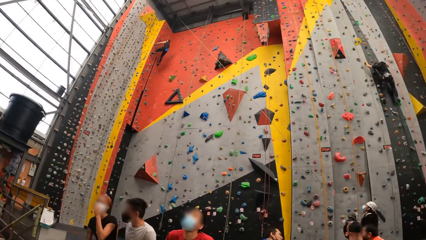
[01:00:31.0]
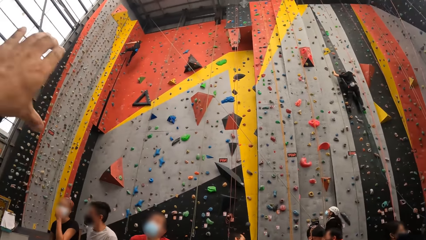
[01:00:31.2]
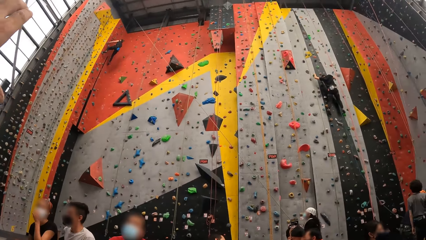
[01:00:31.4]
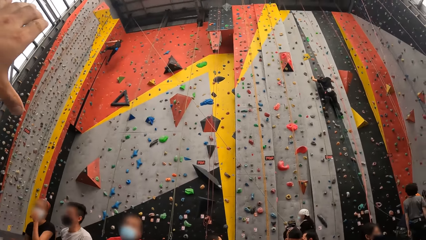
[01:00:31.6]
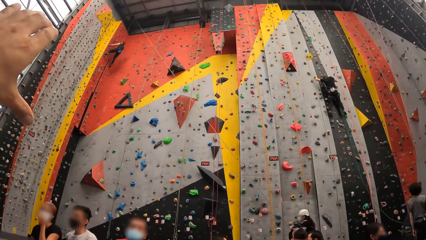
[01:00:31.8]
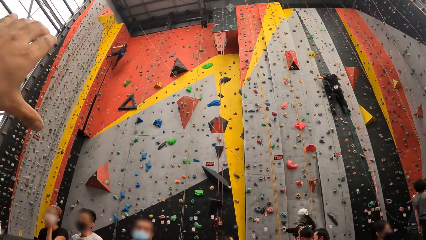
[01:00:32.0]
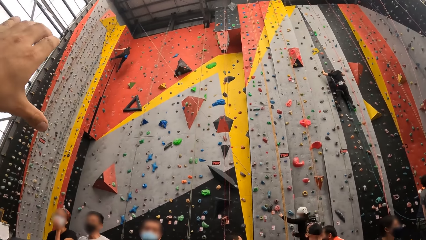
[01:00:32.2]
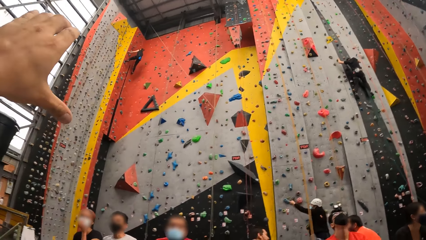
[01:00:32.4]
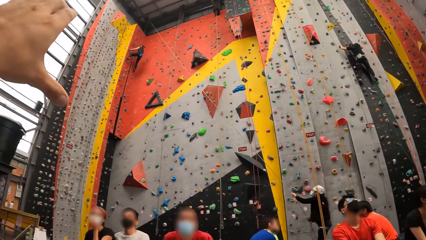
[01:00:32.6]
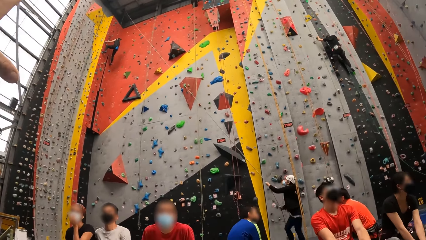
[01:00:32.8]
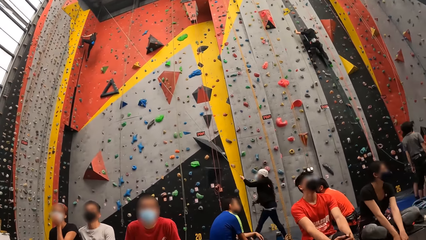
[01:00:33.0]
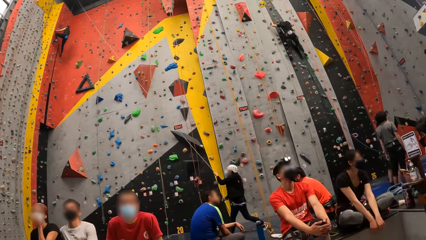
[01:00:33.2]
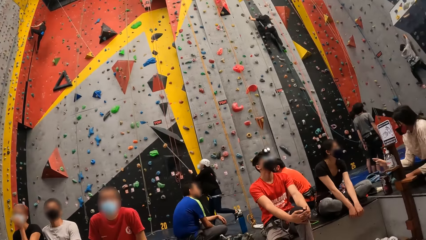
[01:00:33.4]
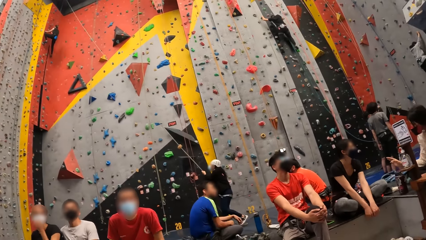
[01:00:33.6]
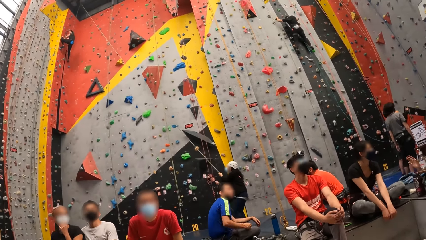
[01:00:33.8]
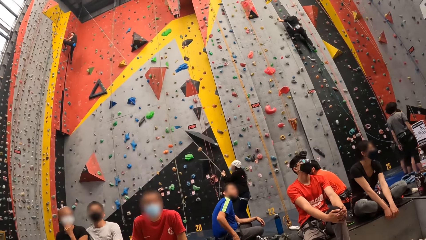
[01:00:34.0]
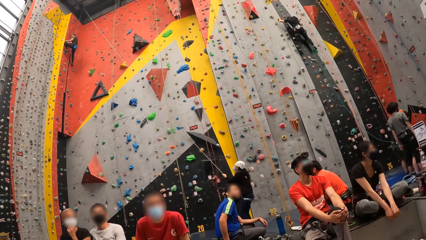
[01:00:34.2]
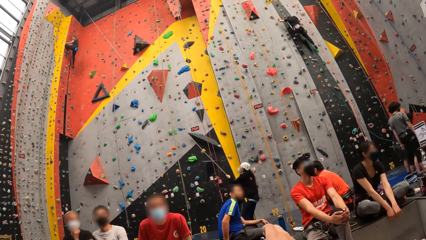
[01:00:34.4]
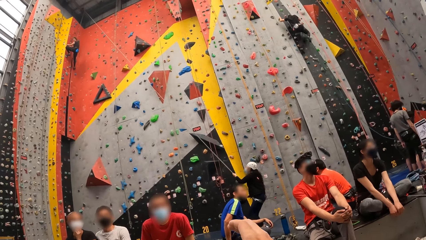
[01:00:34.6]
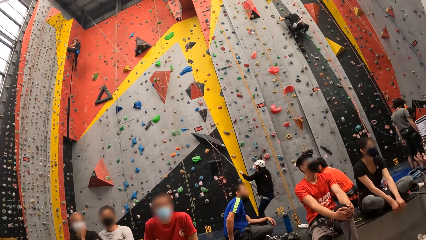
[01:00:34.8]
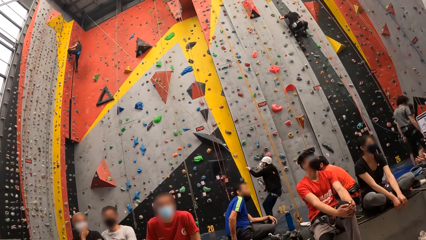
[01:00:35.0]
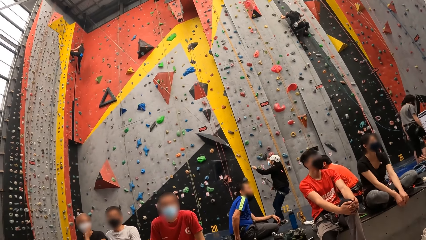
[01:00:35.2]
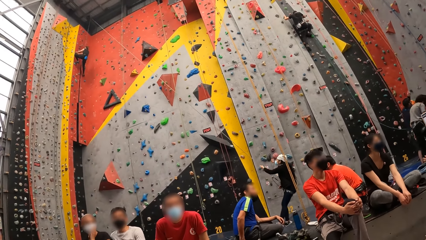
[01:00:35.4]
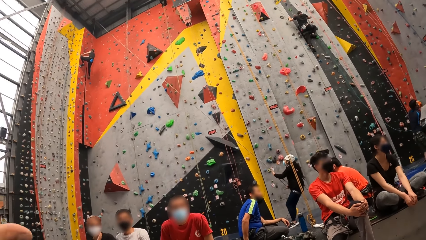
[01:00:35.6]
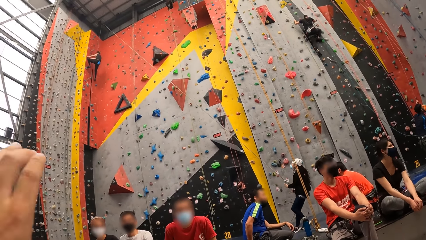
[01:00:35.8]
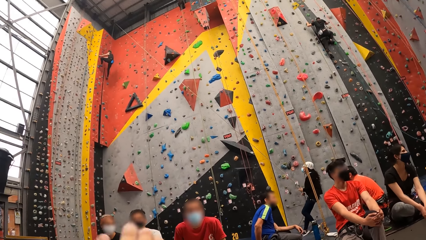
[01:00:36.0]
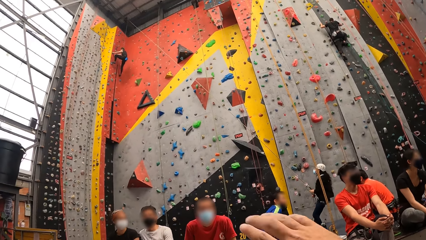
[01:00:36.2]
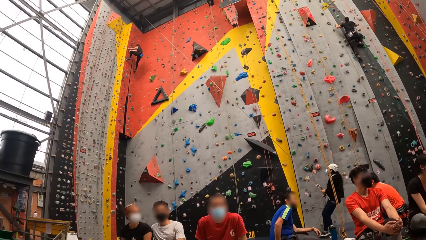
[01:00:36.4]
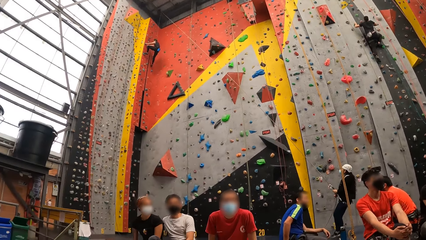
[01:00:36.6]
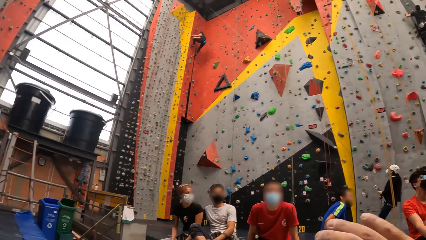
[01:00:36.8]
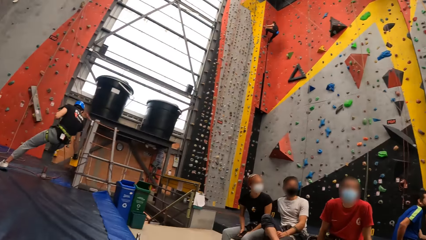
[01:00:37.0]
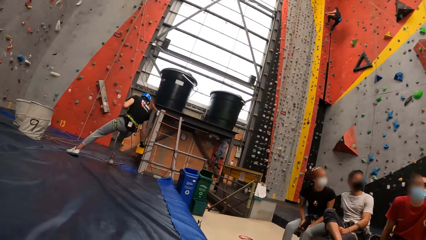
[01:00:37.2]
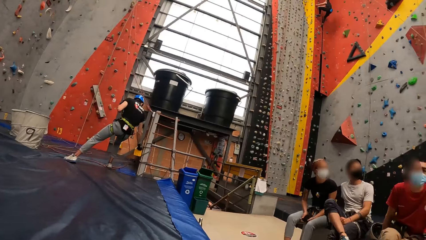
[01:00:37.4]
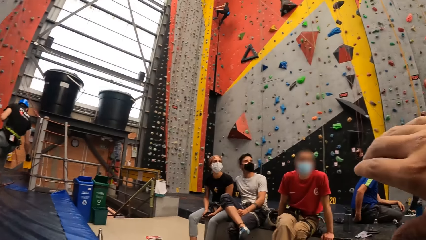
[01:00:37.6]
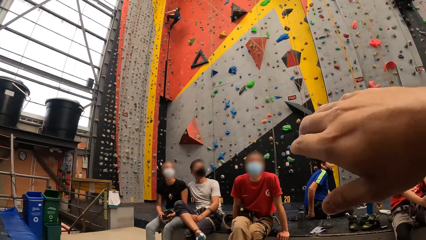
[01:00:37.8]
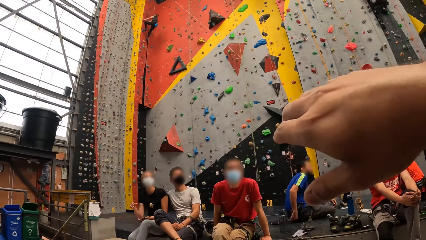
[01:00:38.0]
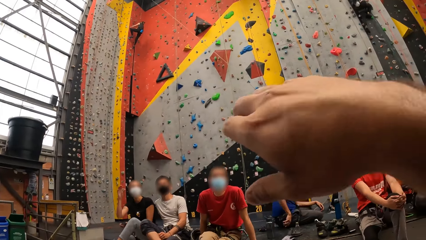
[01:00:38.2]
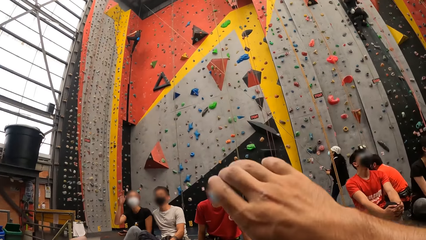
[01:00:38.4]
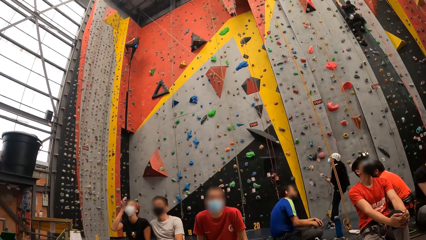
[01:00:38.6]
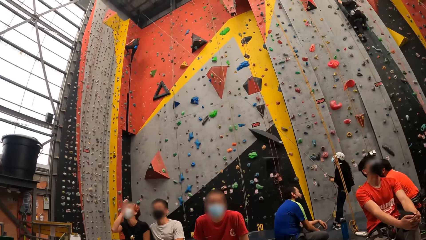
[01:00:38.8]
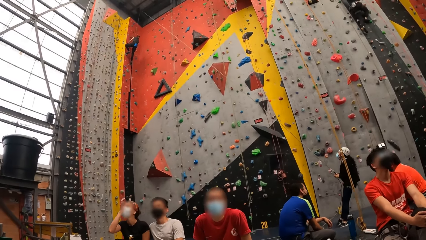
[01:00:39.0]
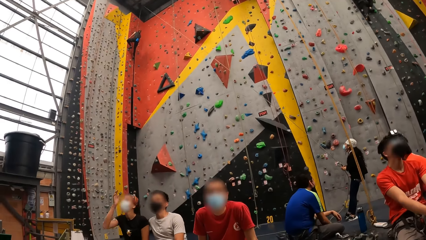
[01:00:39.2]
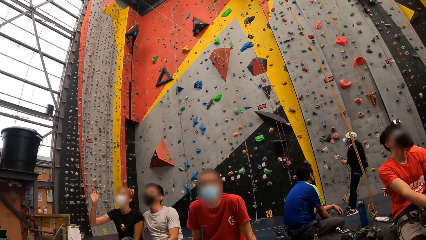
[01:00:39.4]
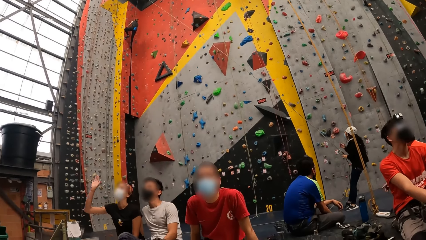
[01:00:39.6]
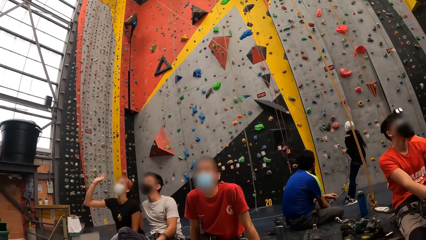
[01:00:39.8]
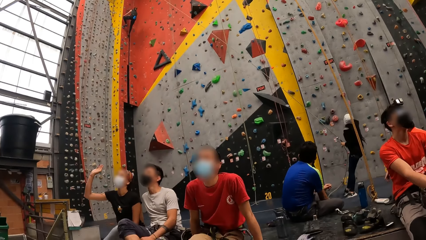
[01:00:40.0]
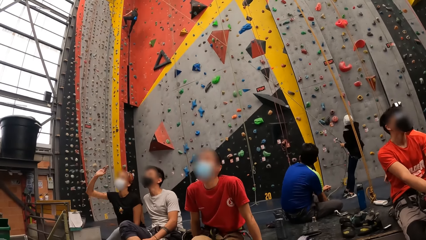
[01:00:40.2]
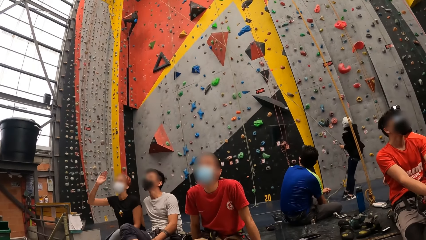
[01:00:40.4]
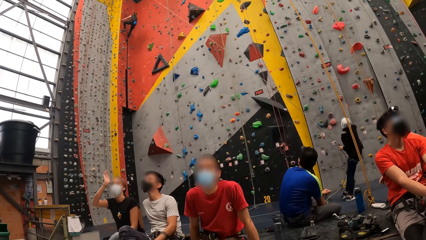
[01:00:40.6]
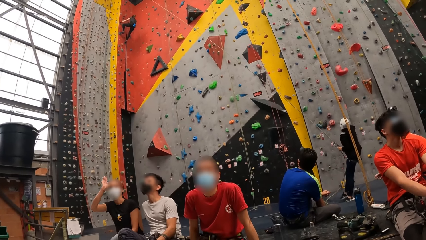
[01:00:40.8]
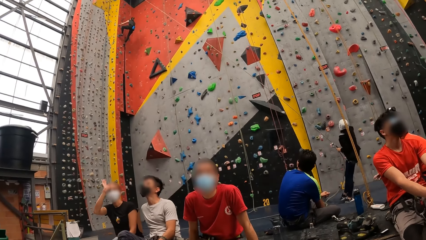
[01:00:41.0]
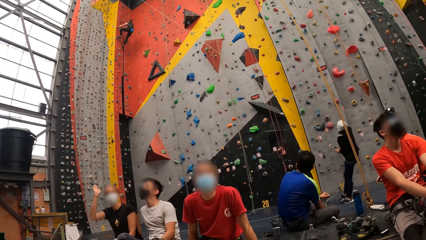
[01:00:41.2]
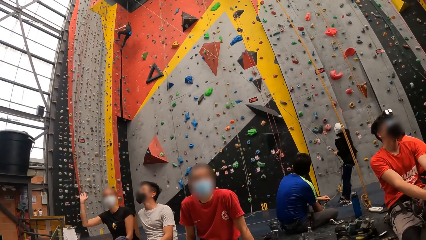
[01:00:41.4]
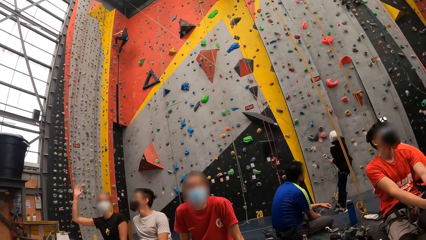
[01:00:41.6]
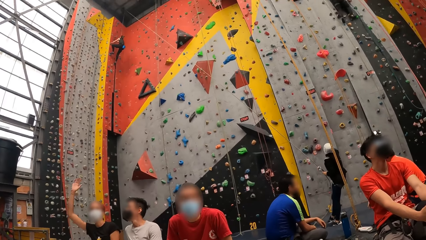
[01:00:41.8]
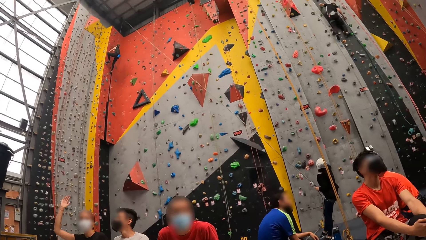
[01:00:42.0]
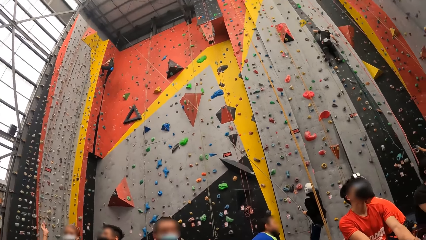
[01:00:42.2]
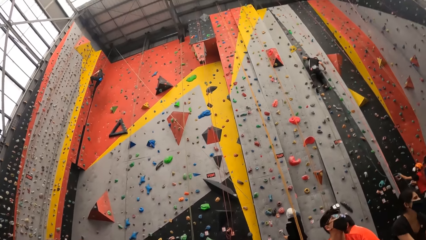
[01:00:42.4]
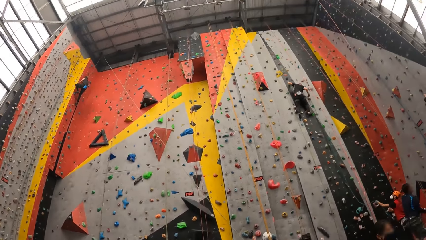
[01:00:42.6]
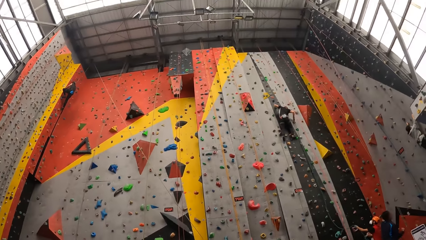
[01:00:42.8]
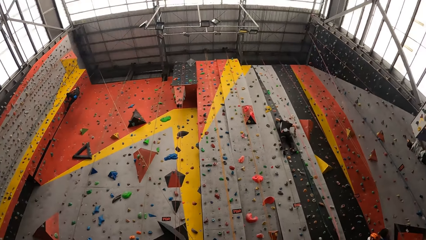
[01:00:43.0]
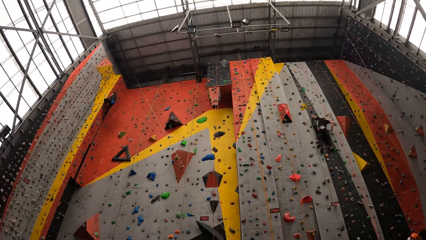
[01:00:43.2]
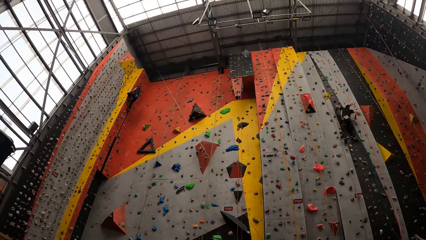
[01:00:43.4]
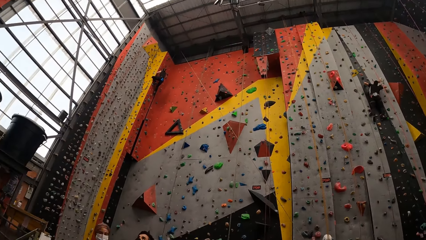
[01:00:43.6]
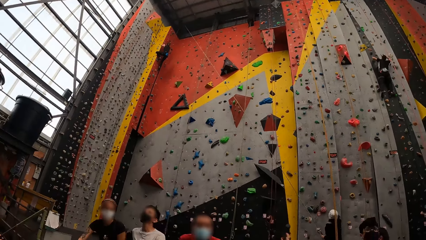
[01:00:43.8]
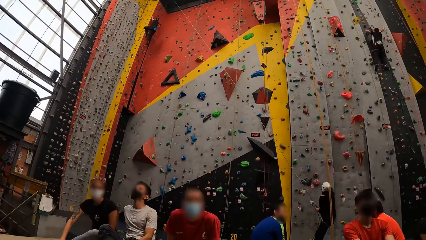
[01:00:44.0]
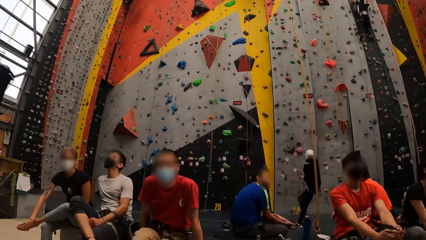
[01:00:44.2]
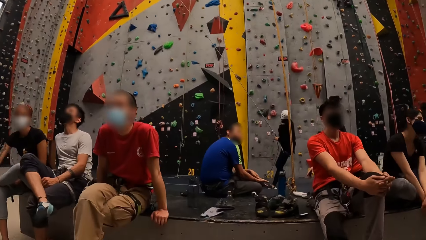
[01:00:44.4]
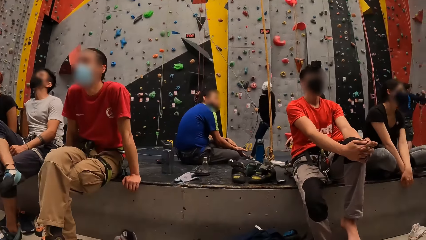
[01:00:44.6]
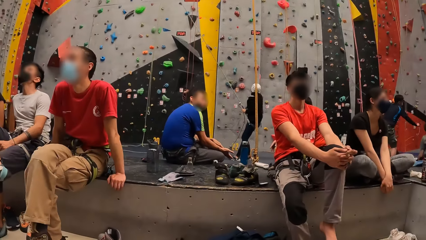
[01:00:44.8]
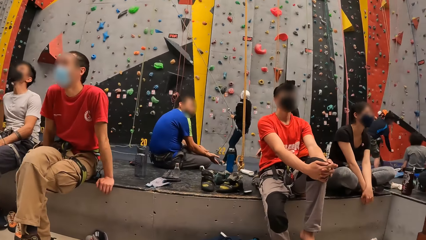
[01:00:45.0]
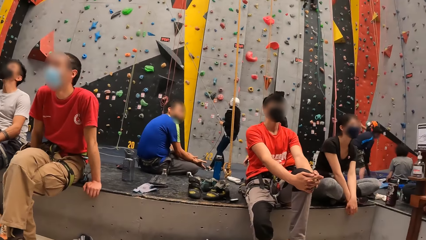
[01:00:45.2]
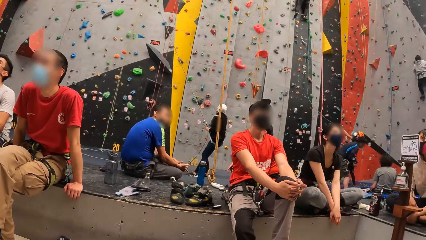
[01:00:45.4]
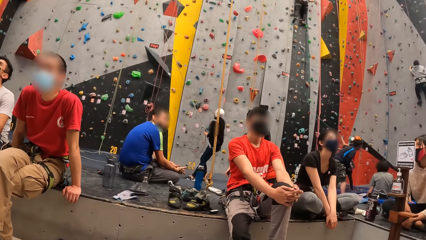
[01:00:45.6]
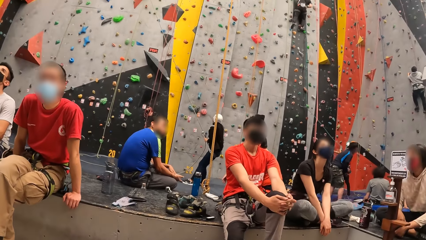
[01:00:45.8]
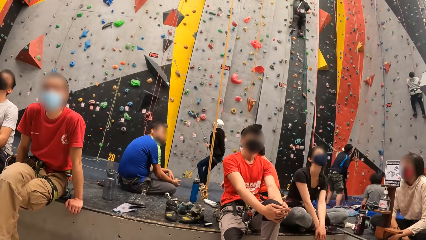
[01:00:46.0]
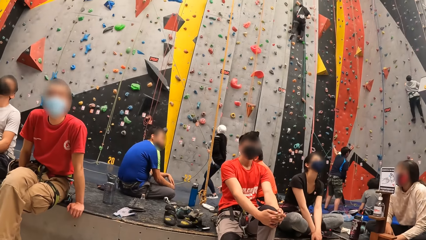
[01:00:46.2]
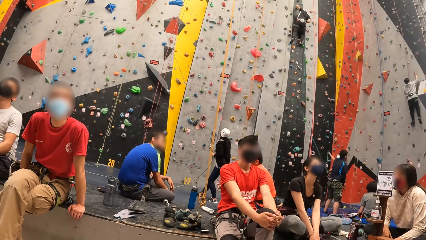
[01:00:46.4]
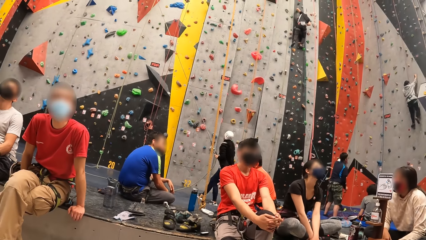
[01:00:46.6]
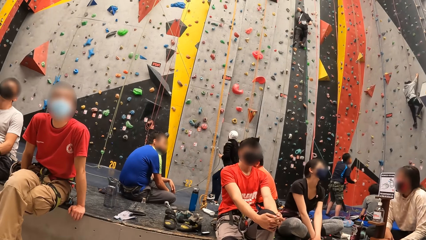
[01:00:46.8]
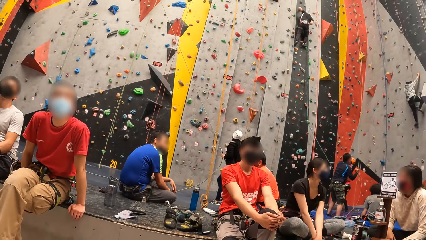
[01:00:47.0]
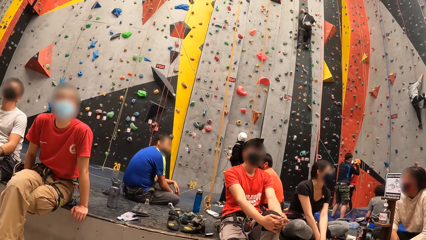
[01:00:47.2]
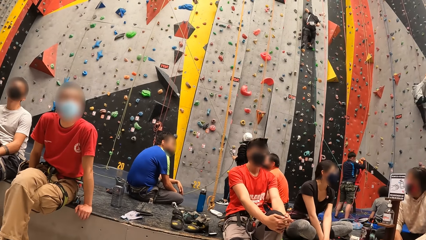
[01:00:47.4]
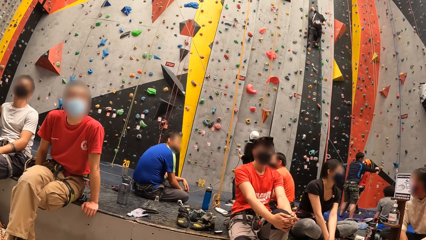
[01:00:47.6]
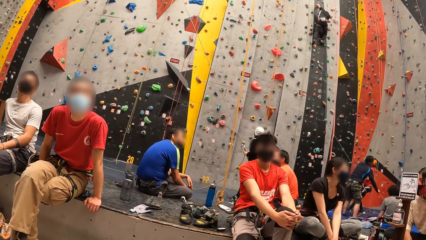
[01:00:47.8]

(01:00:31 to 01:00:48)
The camera wearer lifts a hand. He gestures with his hand up. He moves the hand. He lowers his hand. He lifts a hand. He gestures with his other hand up. He lowers his hand. He looks around.
